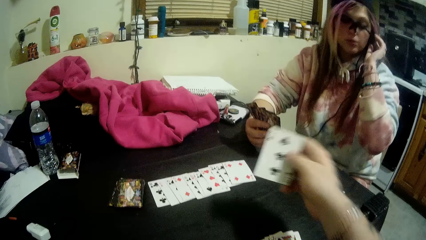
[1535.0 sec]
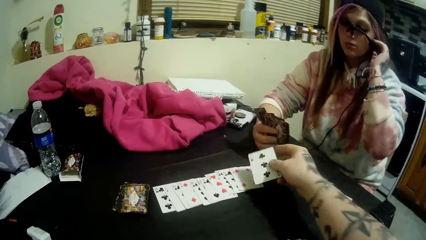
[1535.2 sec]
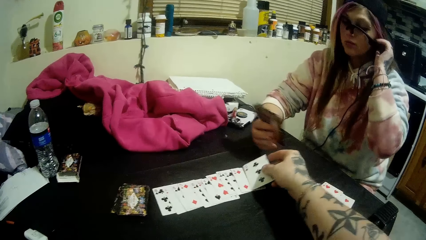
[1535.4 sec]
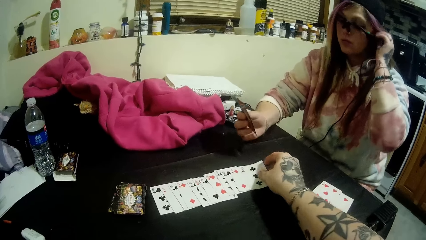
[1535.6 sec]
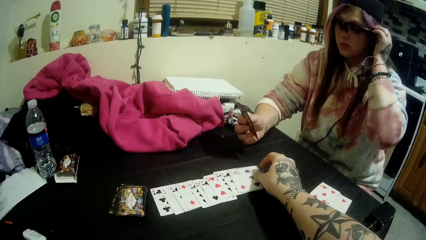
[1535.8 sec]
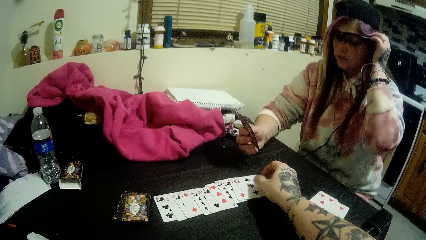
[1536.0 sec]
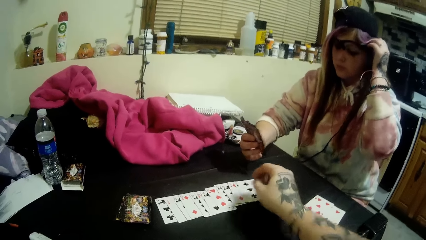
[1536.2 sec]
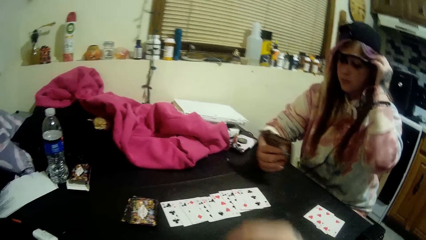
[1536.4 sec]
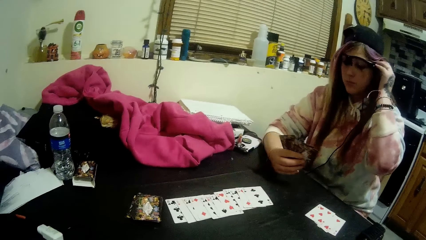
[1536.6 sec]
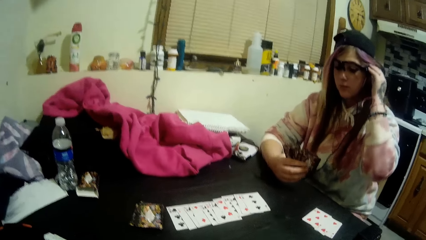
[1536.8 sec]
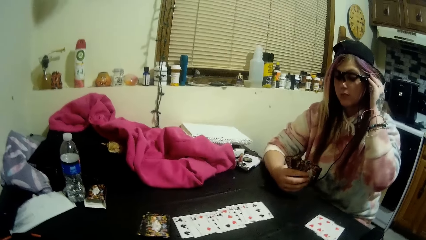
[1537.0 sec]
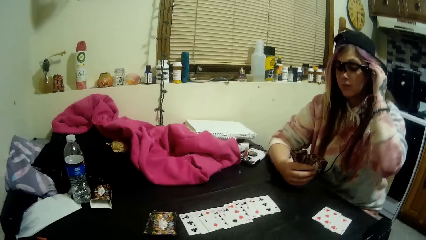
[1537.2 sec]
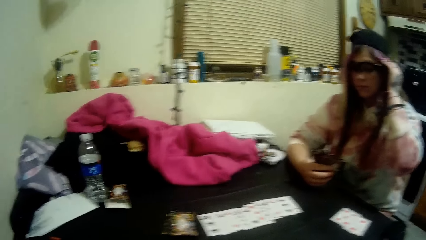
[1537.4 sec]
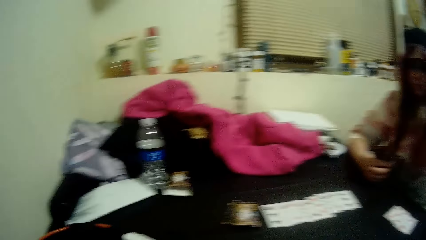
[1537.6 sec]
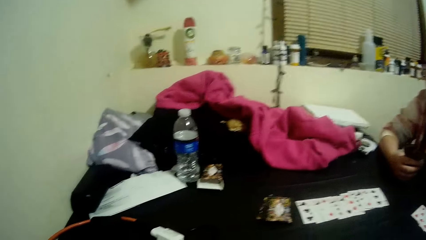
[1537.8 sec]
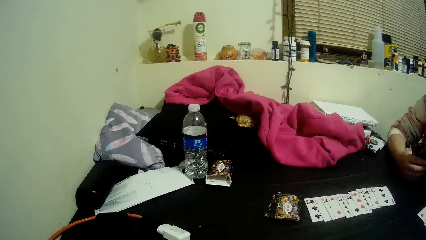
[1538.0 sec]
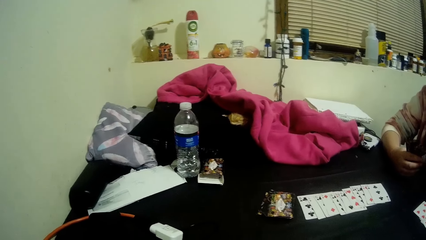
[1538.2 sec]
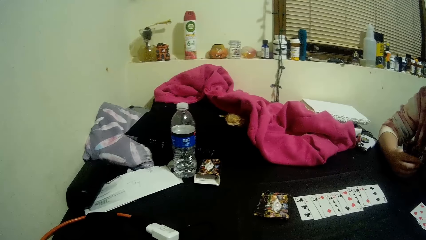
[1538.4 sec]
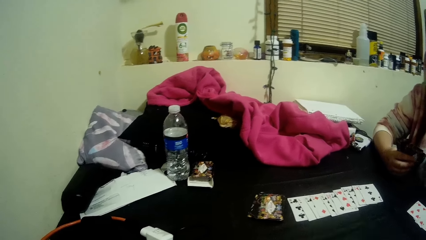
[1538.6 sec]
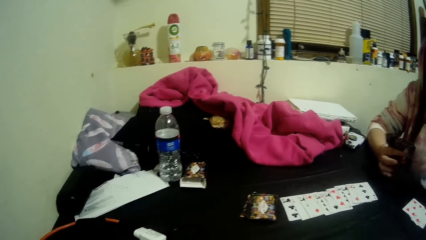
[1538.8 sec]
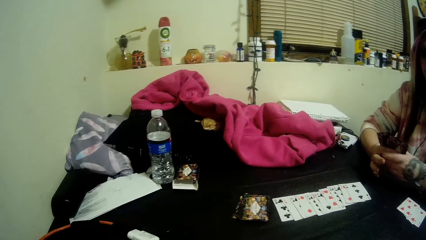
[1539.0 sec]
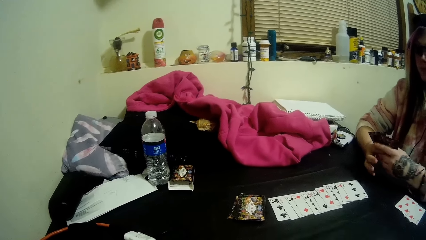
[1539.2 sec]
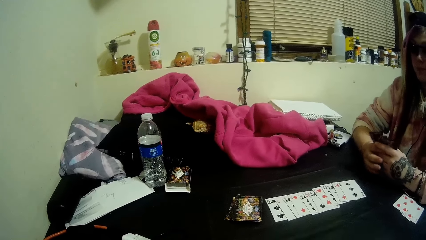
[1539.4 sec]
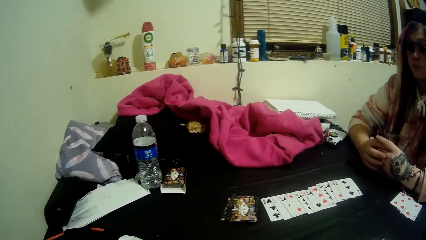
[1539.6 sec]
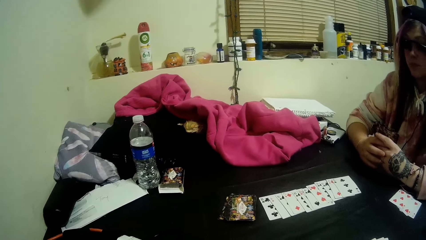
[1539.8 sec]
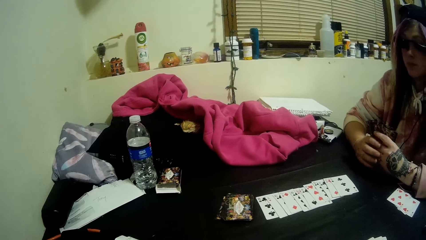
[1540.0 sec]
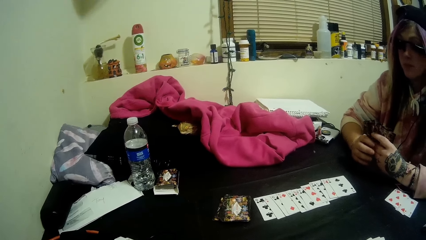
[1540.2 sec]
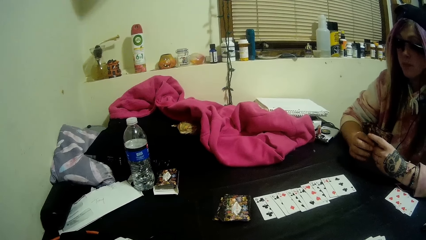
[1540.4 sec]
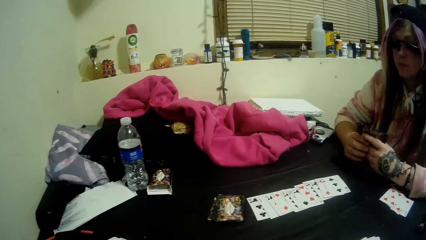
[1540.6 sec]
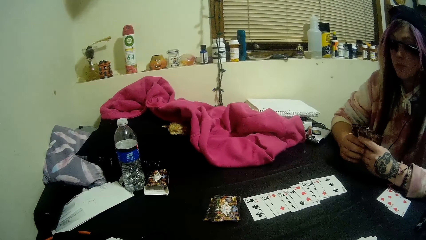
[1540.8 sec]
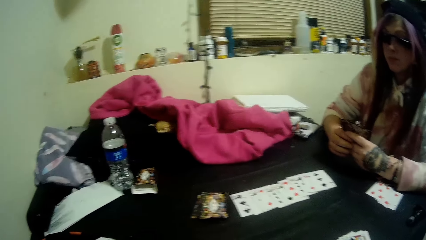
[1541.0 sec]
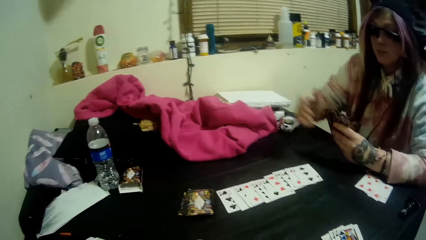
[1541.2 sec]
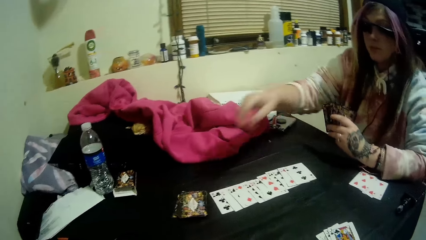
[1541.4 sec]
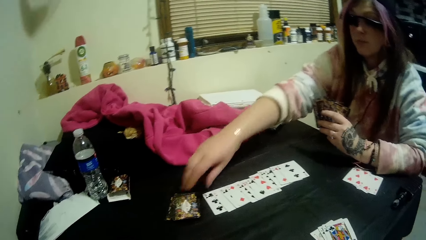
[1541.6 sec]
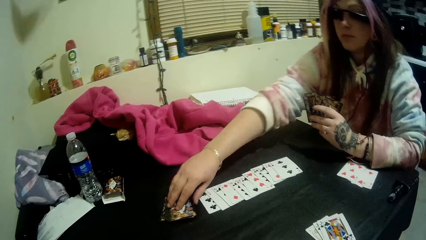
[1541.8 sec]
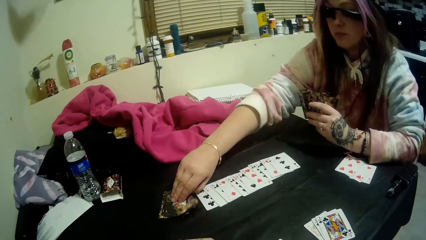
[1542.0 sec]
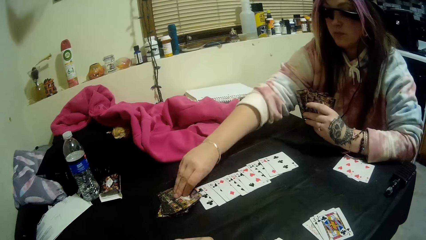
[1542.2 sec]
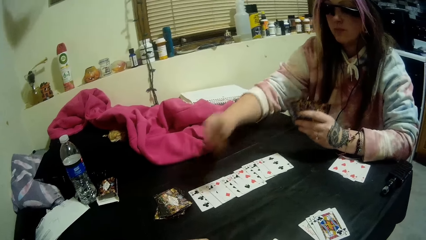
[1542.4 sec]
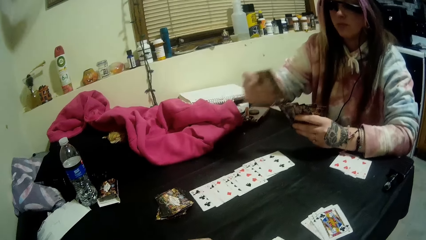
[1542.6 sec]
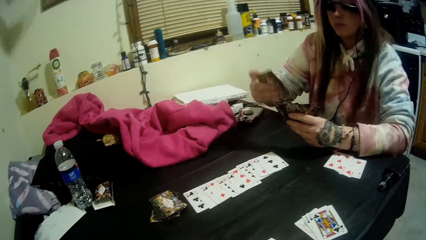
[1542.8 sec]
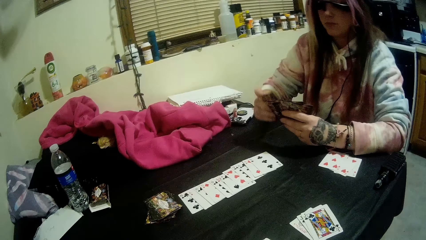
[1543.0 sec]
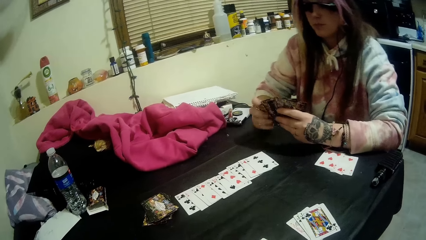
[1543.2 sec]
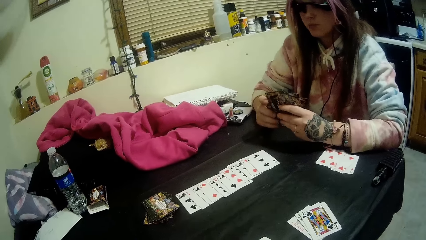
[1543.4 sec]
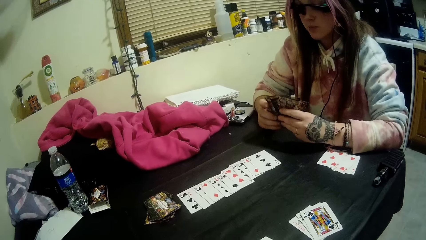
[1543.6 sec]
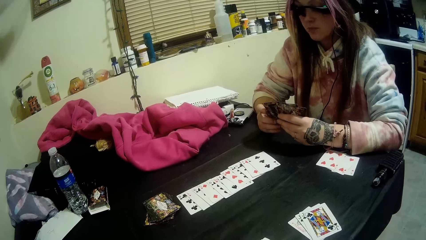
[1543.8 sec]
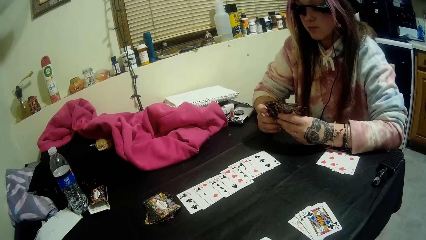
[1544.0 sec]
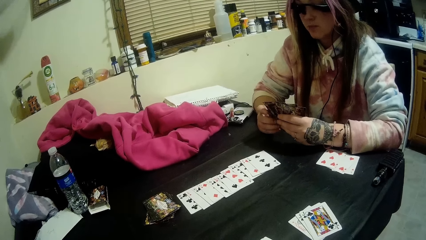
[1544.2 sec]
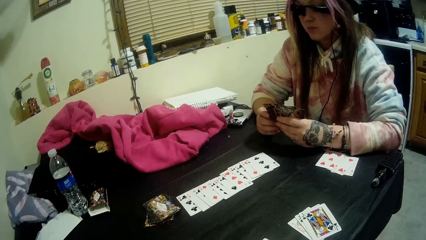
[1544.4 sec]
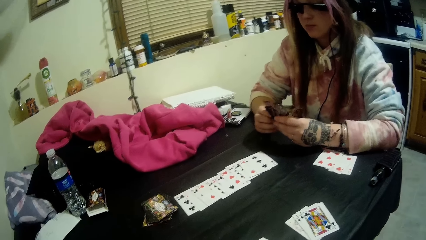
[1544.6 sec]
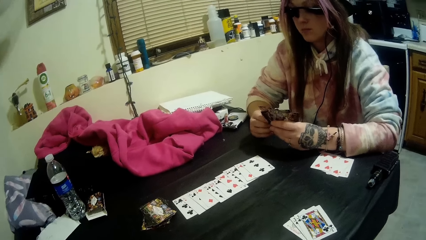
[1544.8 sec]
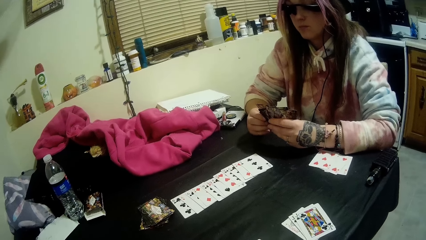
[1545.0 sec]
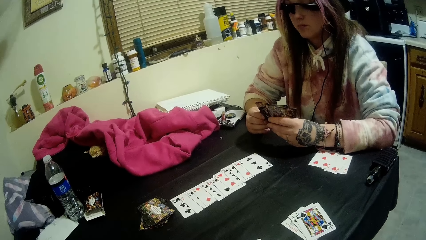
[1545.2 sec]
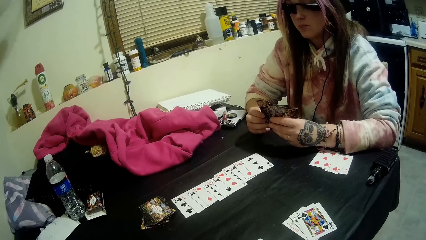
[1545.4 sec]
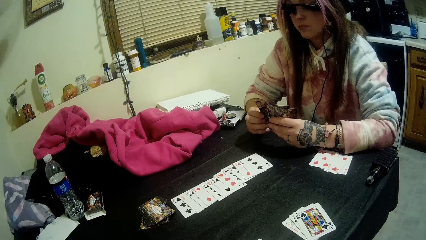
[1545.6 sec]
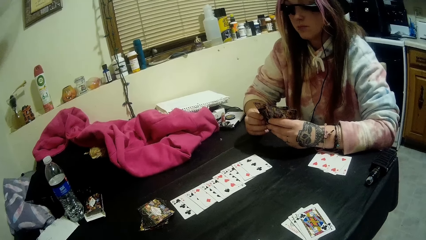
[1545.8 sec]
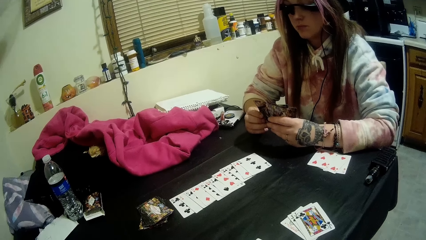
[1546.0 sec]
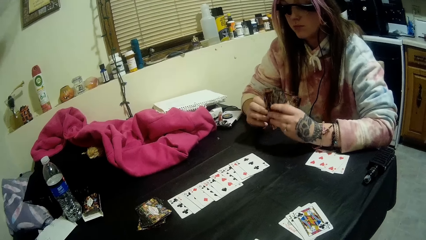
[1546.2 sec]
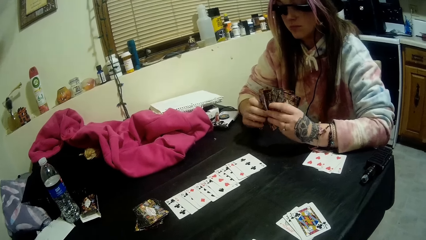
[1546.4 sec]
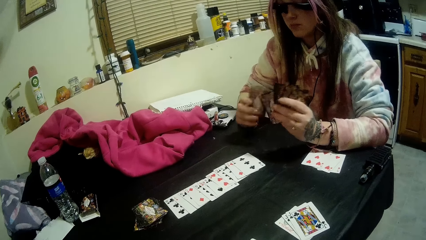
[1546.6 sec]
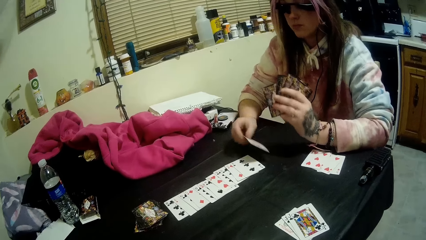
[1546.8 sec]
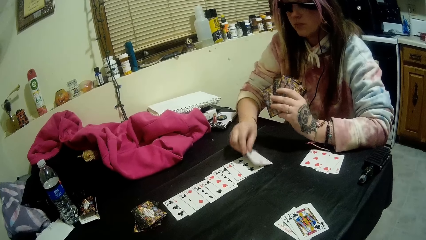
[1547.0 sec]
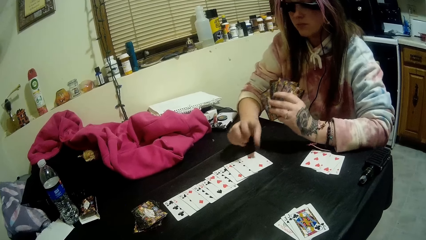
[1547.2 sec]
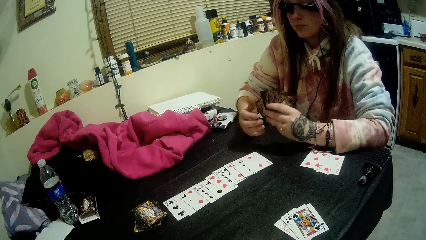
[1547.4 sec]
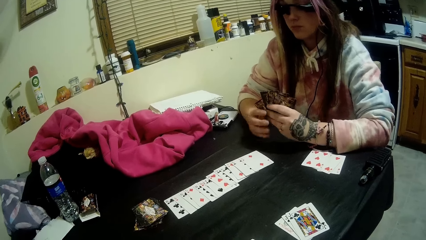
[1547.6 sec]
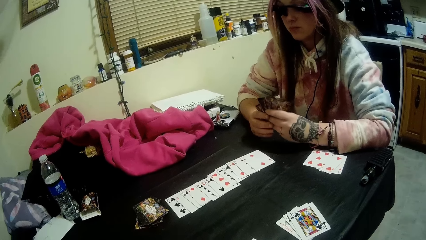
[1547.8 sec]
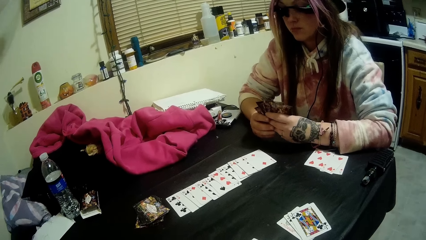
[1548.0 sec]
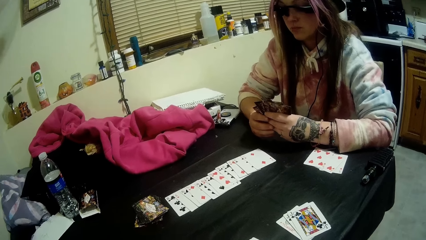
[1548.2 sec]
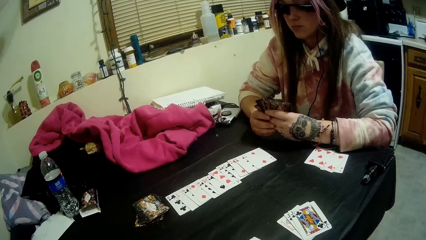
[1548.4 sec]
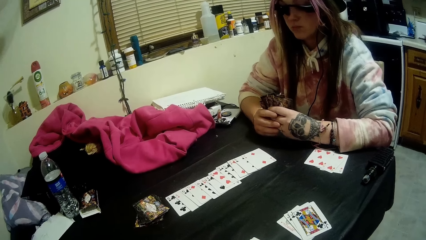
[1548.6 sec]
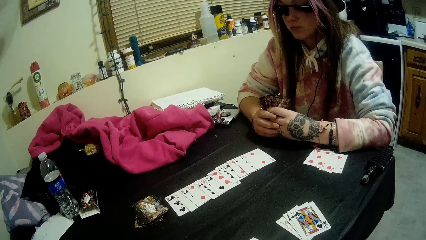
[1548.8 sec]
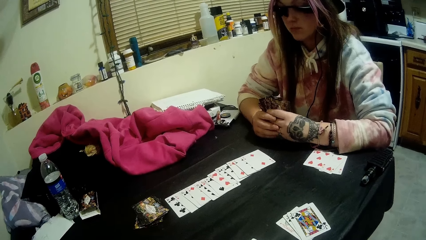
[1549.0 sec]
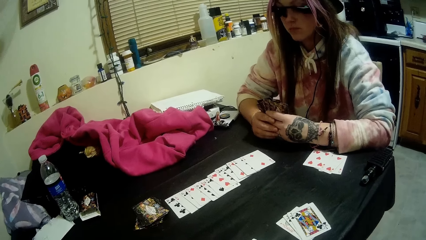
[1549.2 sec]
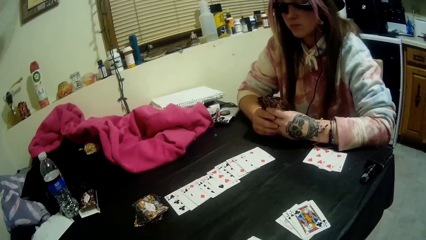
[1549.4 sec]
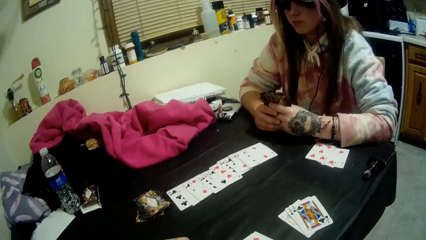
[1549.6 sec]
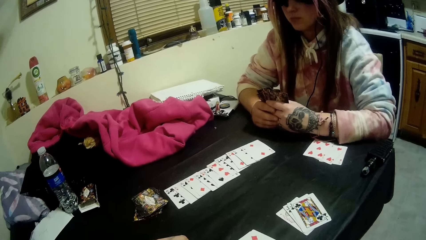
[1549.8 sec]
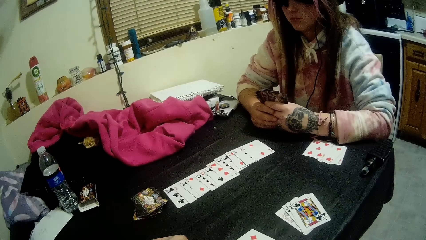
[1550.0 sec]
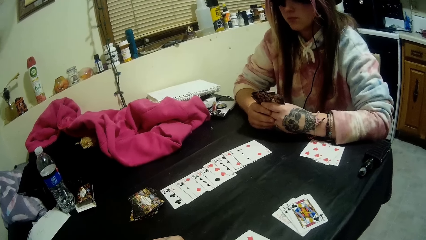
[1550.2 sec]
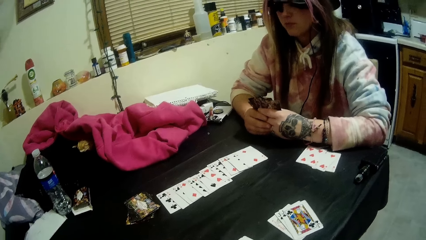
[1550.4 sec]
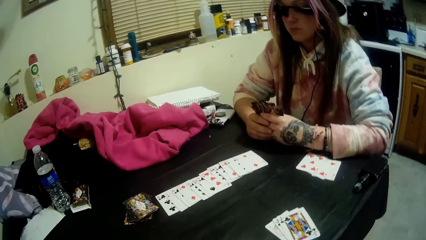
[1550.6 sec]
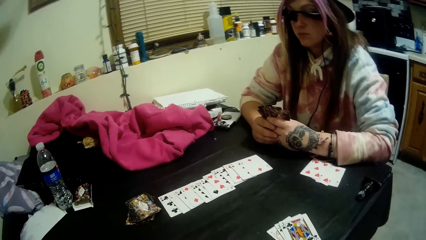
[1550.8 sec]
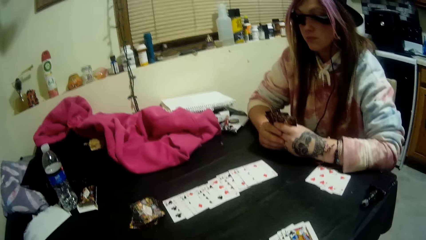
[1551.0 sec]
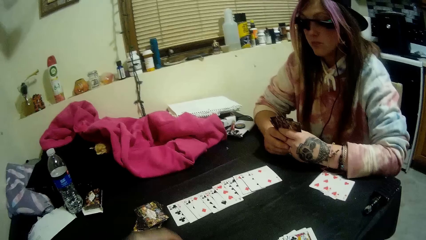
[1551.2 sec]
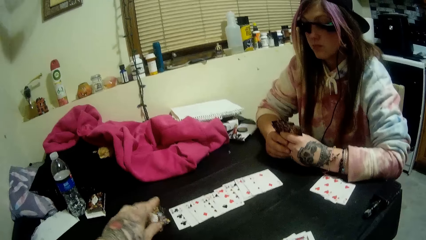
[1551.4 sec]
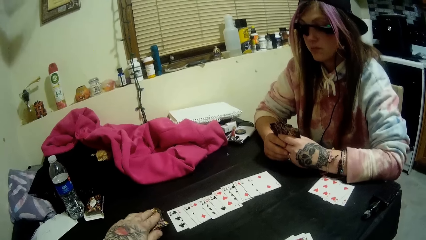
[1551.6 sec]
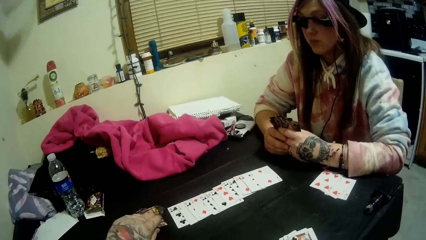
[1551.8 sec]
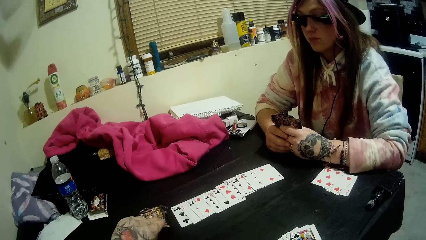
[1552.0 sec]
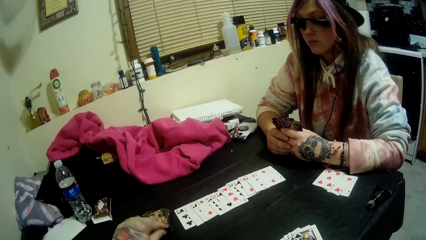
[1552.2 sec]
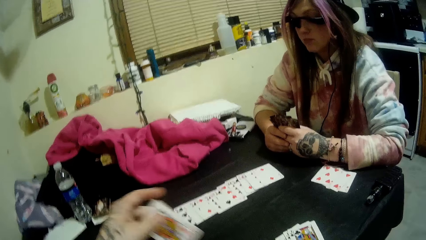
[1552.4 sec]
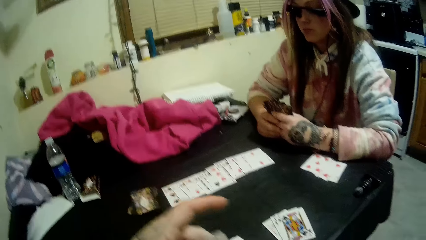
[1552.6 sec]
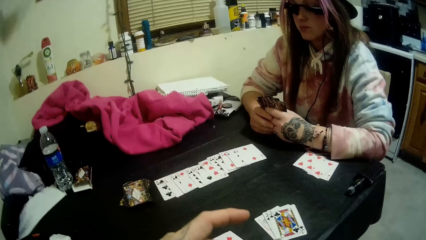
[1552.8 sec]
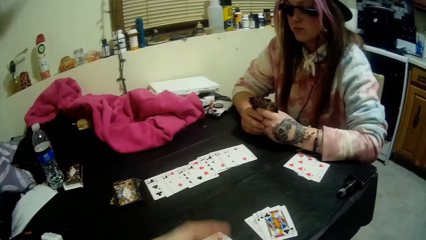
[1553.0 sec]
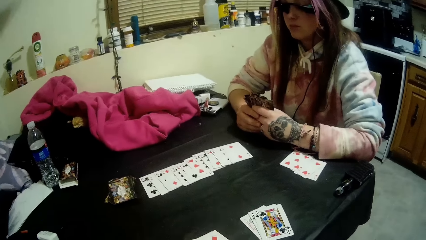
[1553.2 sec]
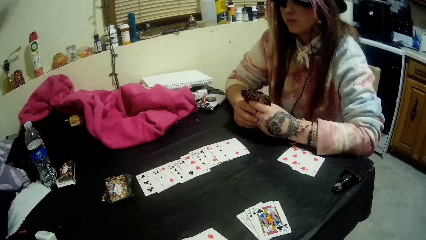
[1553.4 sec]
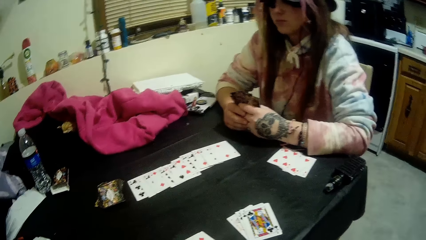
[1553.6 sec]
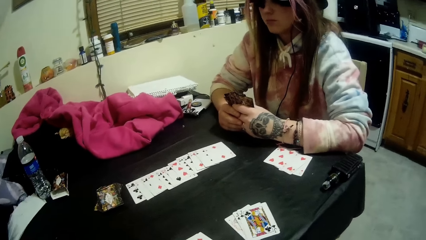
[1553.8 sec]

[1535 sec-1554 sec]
A woman adjusts the glasses with her left hand. The camera wearer drops a card on the pile of cards with his right hand. He looks aside. The woman picks up a card from the closed deck of cards on the table with her right hand. The woman drops a card on the pile of cards on the table with her right hand. The camera wearer picks up a card from the closed deck of cards with his left hand.
